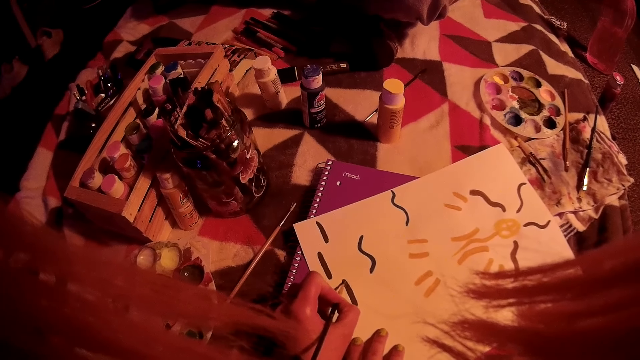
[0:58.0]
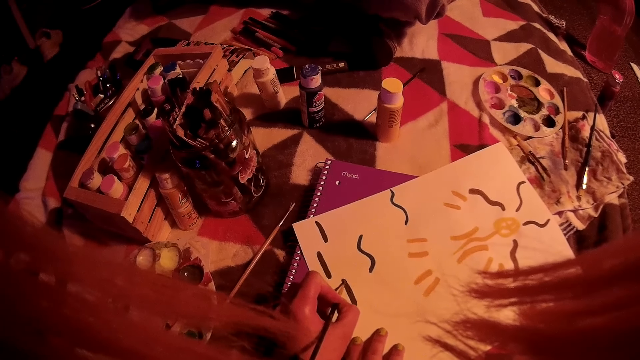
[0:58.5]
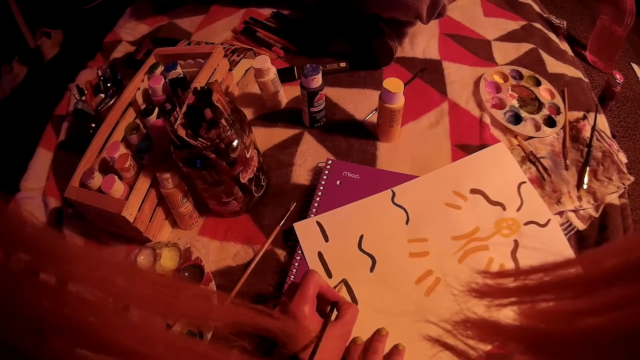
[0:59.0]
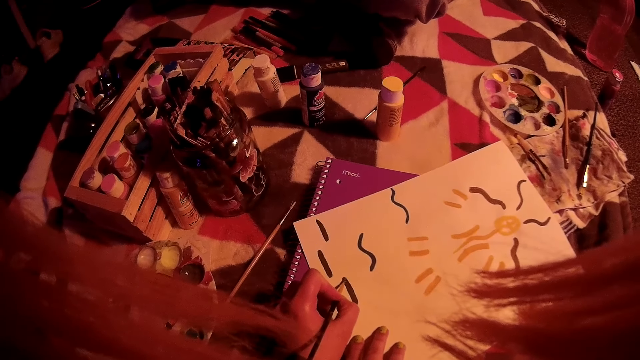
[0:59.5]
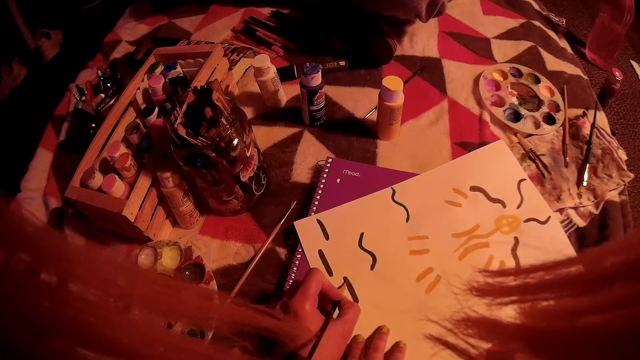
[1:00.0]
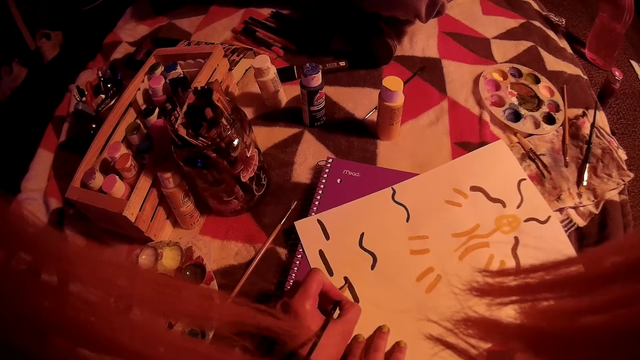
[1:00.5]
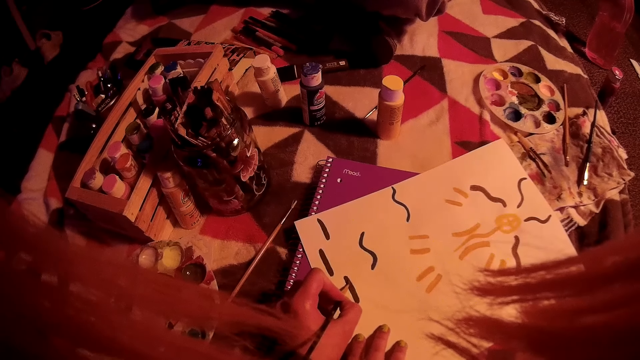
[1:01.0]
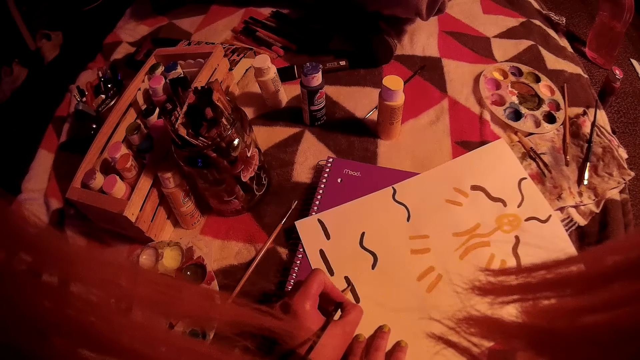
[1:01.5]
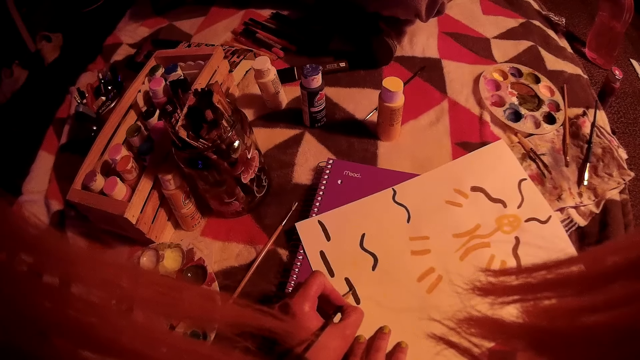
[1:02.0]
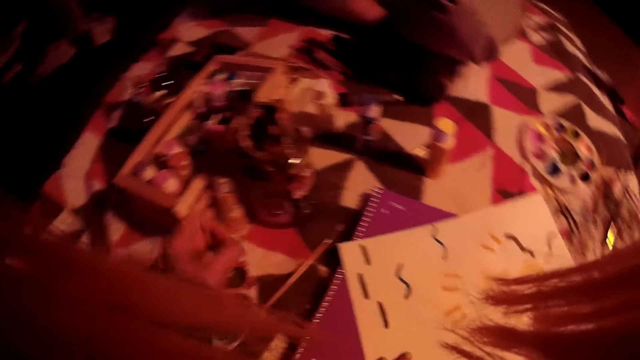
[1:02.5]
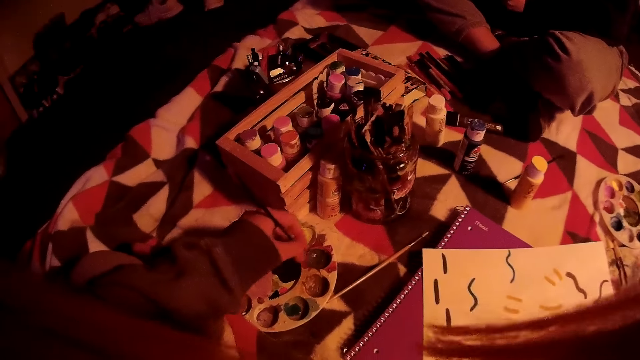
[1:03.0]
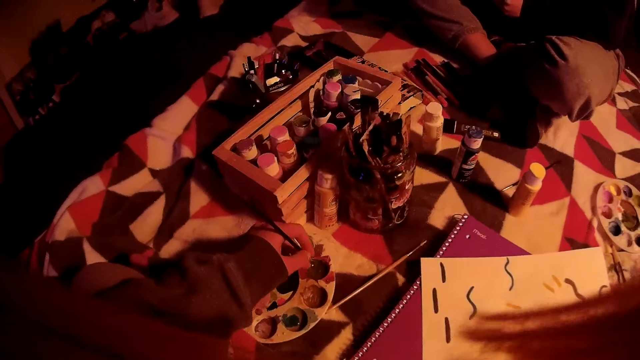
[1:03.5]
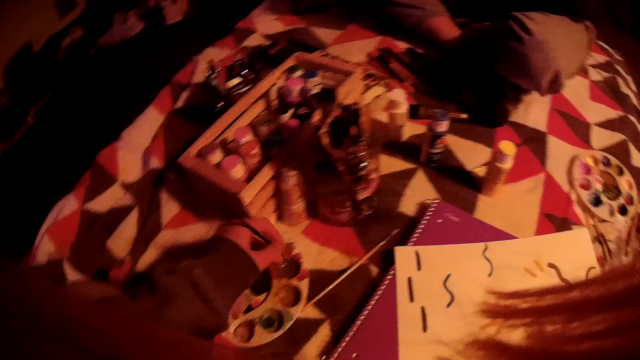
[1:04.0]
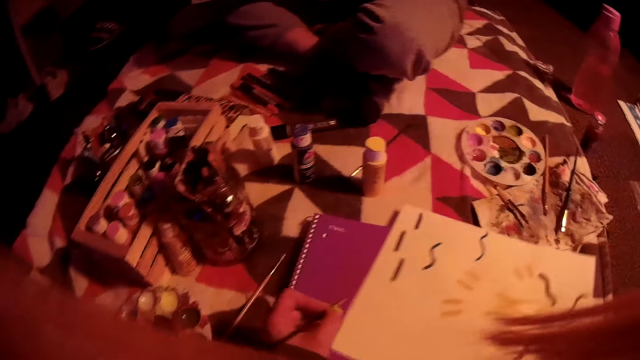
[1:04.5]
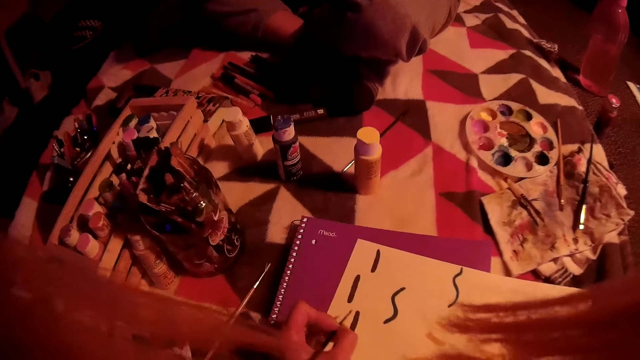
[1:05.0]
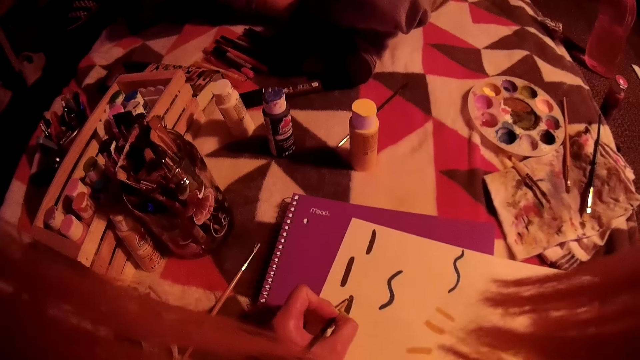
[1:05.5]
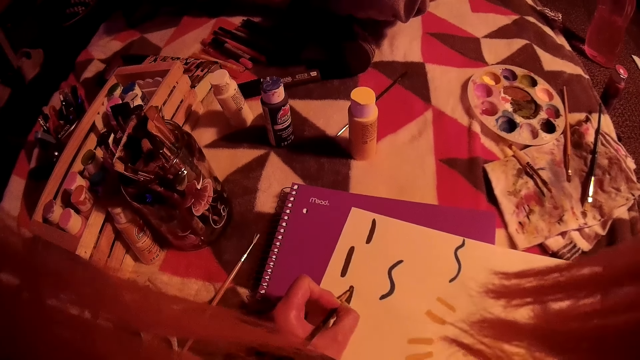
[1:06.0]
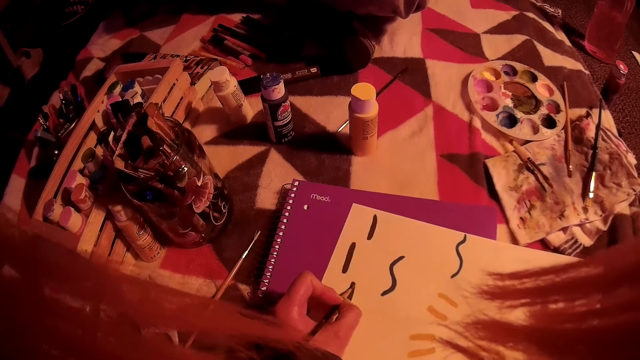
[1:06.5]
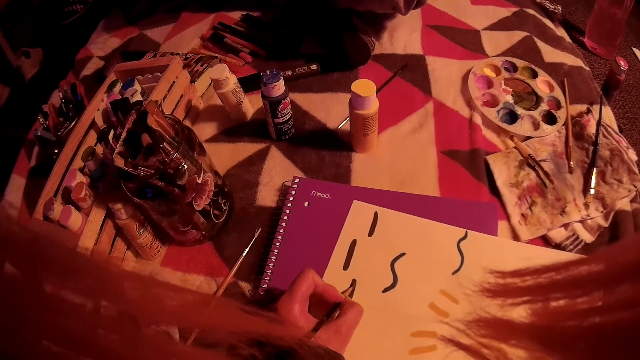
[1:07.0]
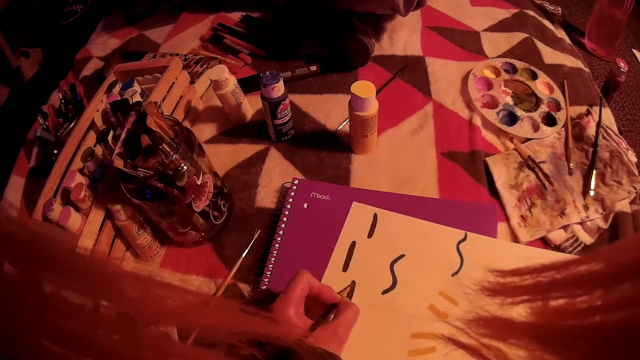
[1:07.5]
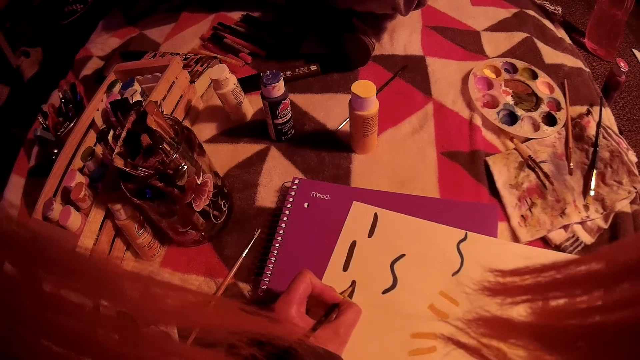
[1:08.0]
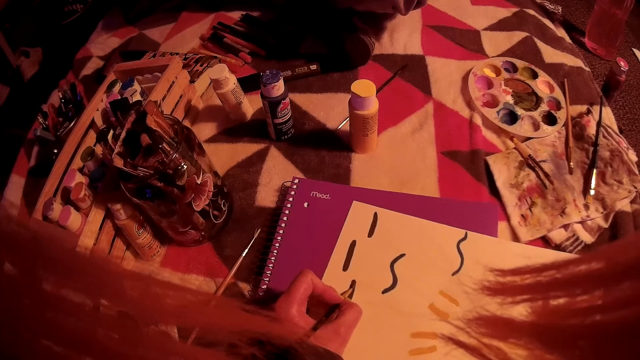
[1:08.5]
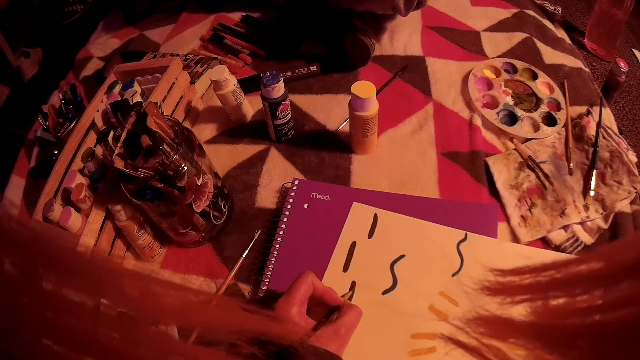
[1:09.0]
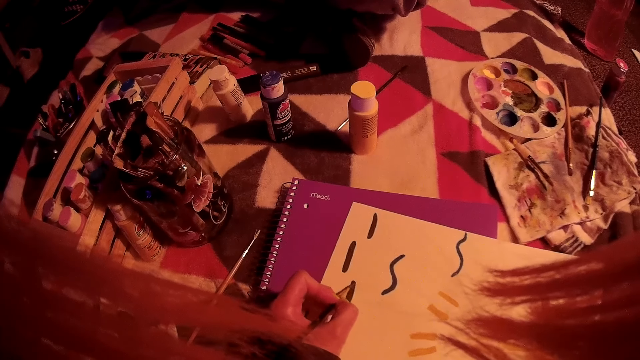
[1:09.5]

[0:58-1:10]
The camera wearer dips the brush into the plastic with her left hand. She paints on the book with the brush in her left hand.

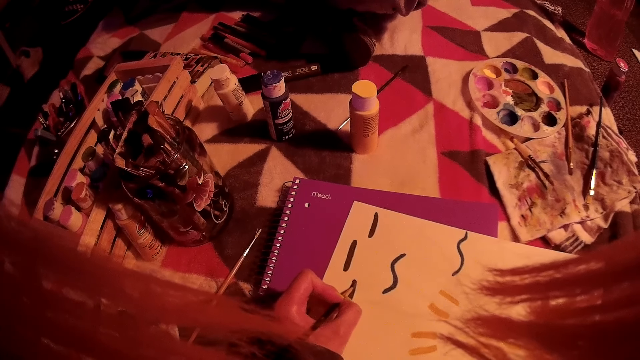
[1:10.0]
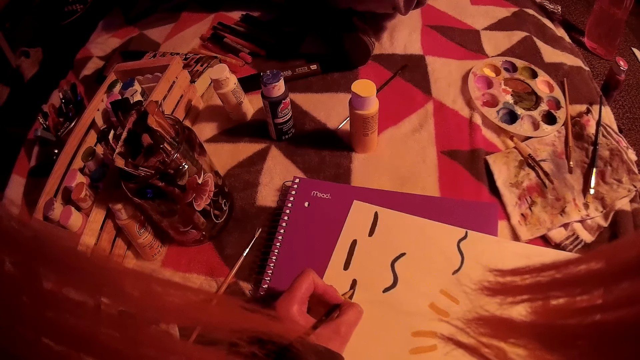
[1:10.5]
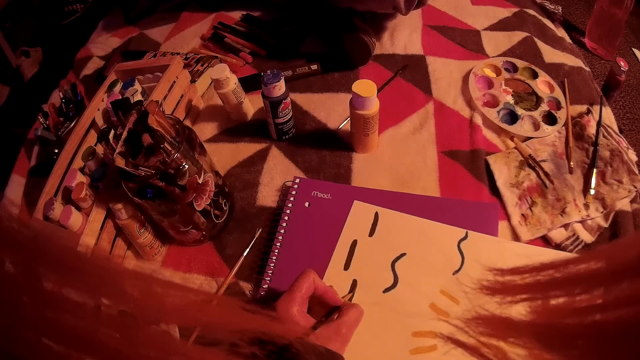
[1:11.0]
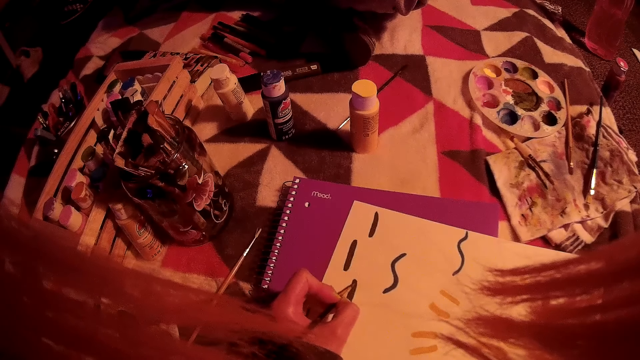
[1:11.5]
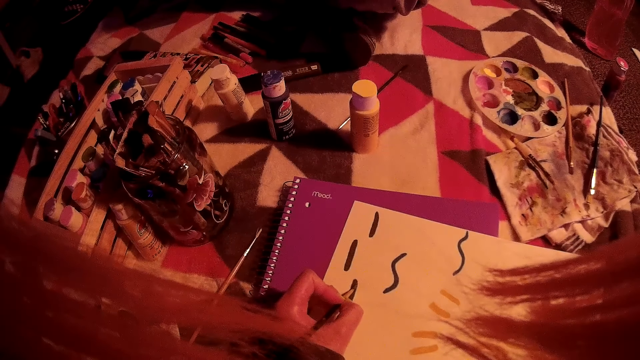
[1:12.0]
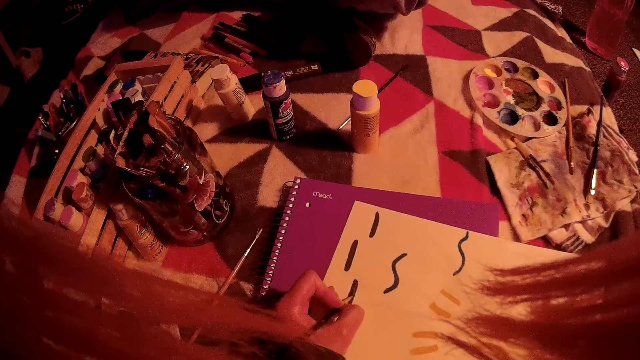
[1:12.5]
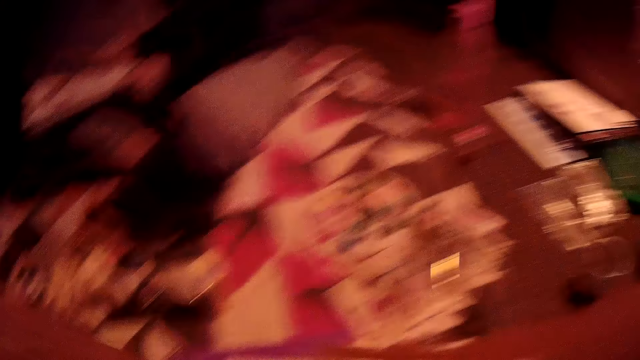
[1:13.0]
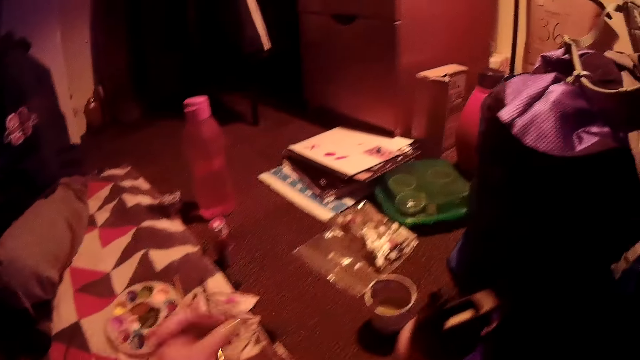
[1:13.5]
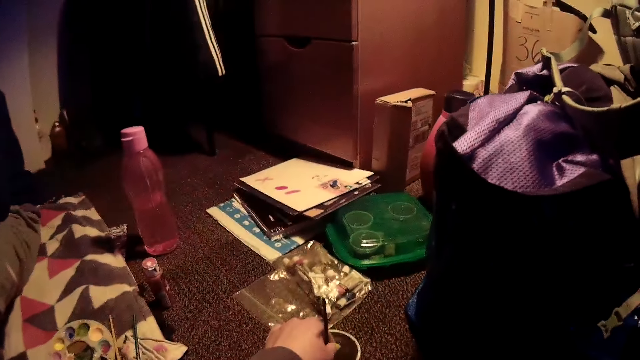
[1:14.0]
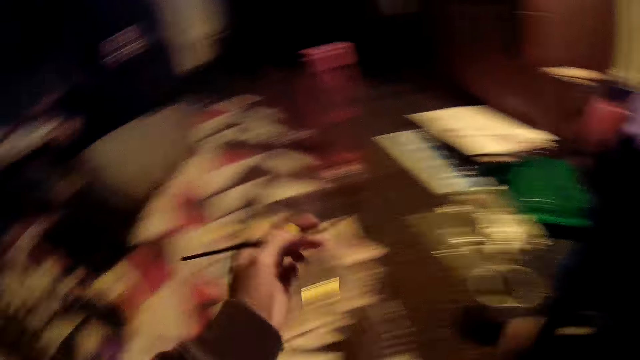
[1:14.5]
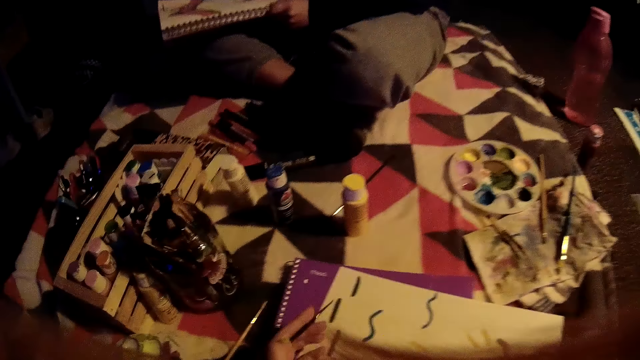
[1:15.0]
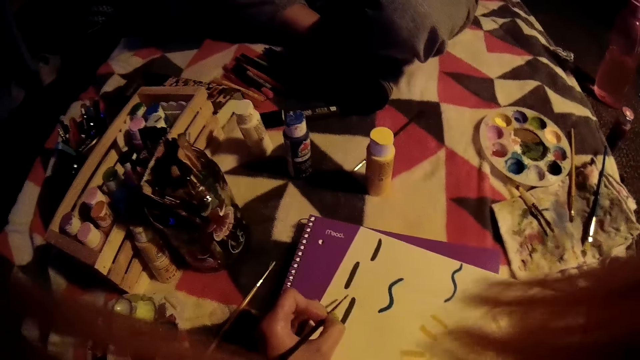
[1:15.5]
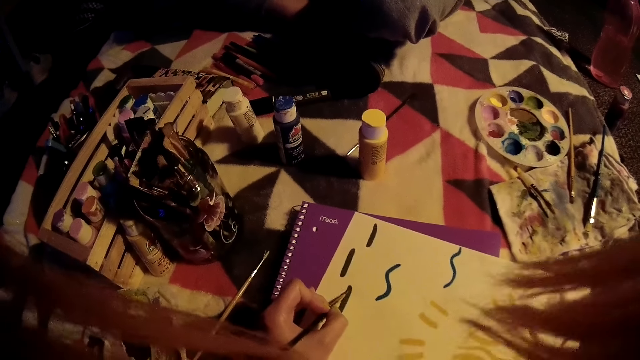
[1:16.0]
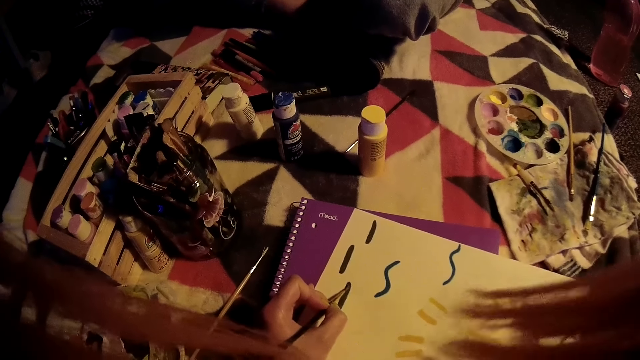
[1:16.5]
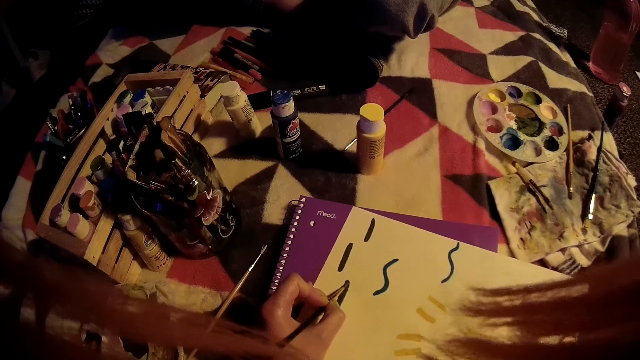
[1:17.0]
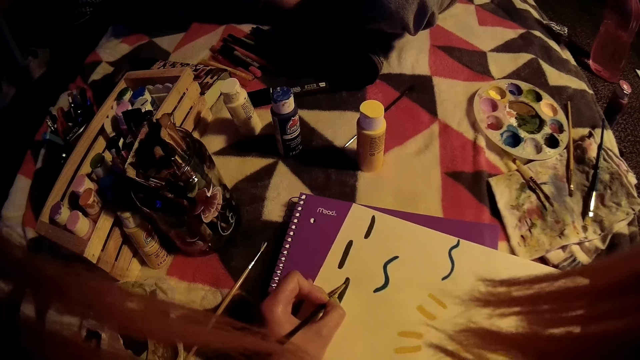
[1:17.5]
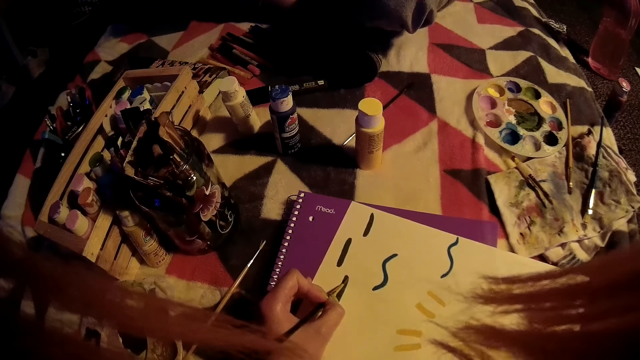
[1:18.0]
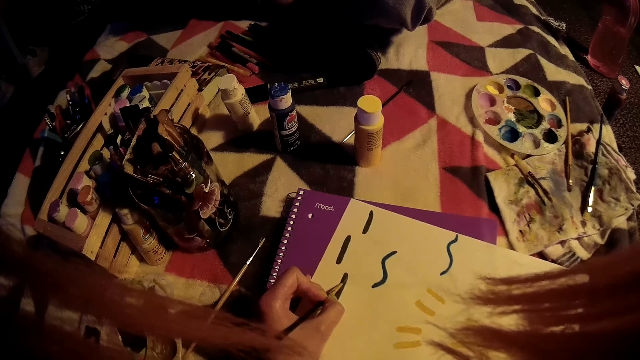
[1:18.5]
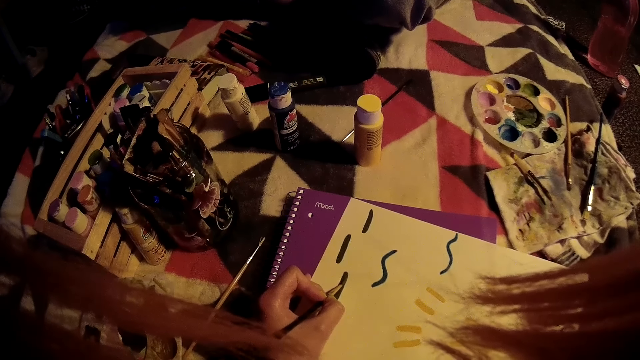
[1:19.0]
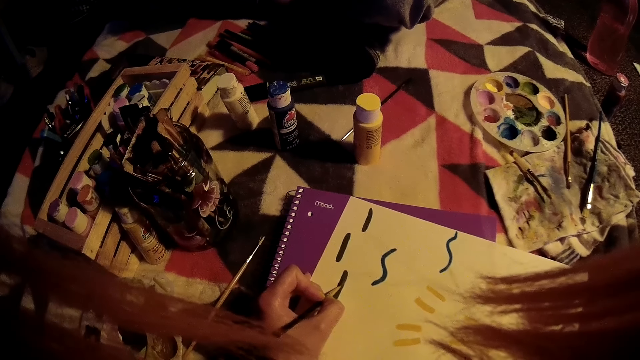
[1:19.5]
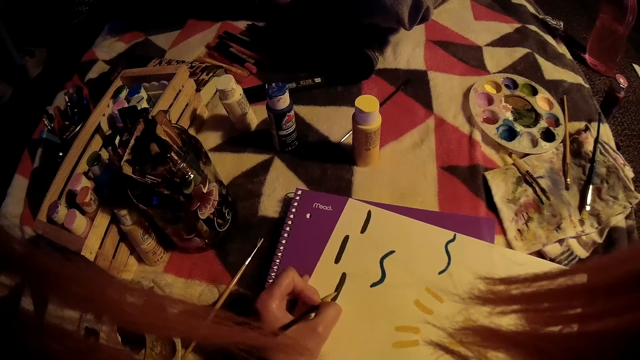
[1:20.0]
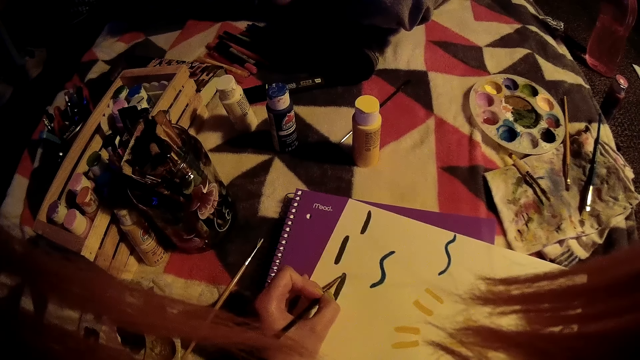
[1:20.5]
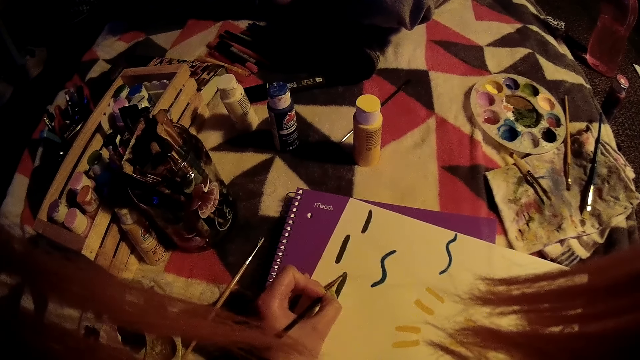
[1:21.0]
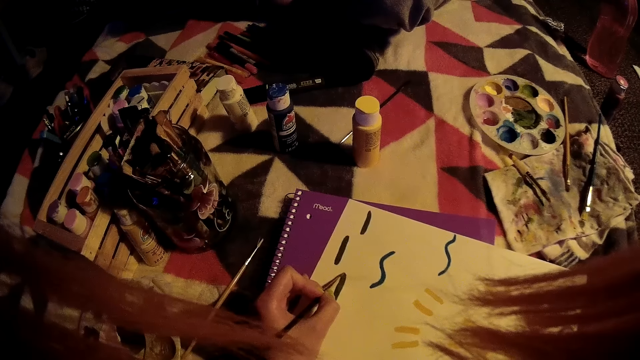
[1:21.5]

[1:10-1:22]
The camera wearer dips the brush into a cup with her left hand, in water. She paints on the book with the brush in her left hand.
